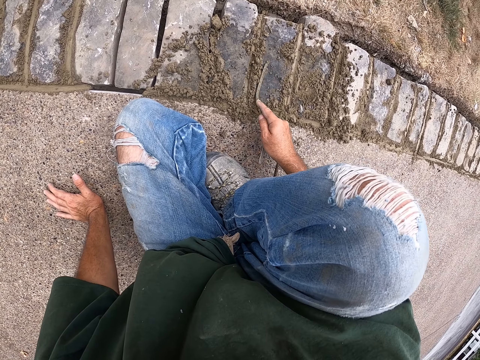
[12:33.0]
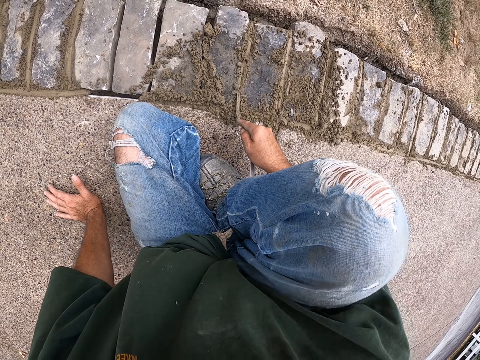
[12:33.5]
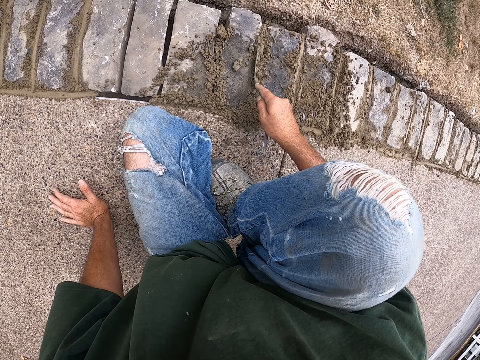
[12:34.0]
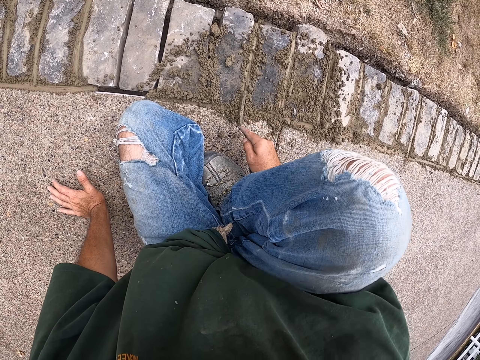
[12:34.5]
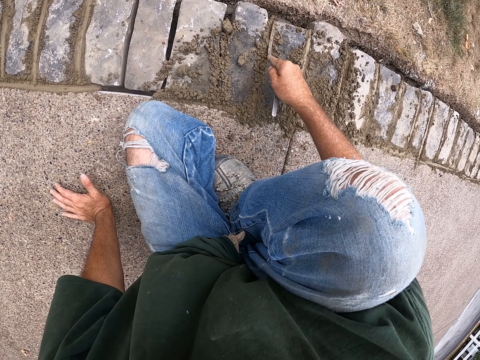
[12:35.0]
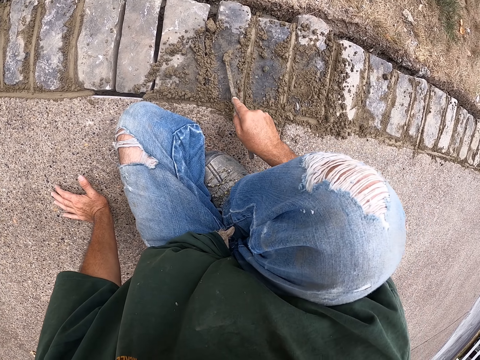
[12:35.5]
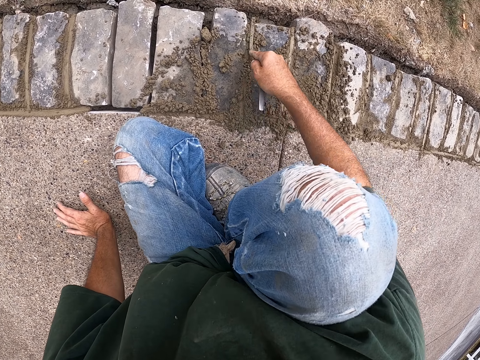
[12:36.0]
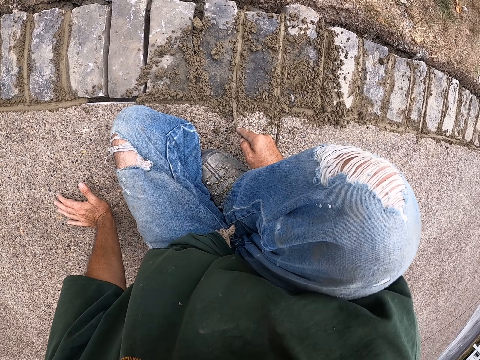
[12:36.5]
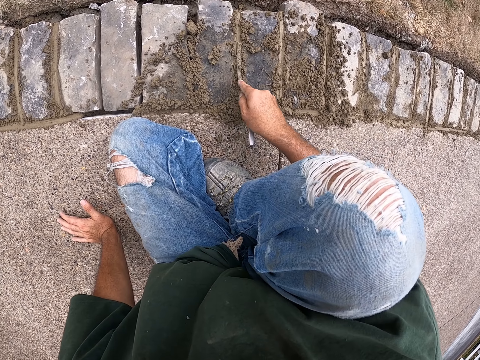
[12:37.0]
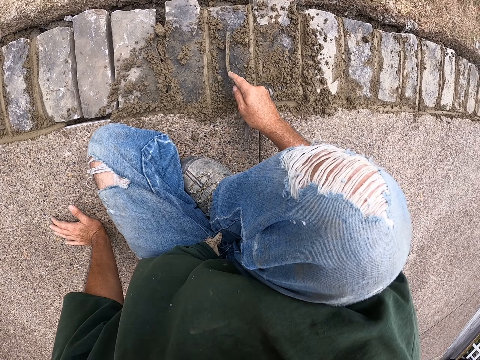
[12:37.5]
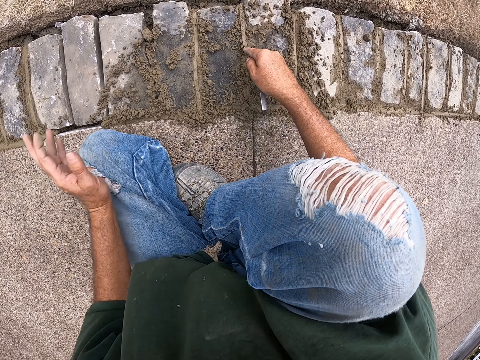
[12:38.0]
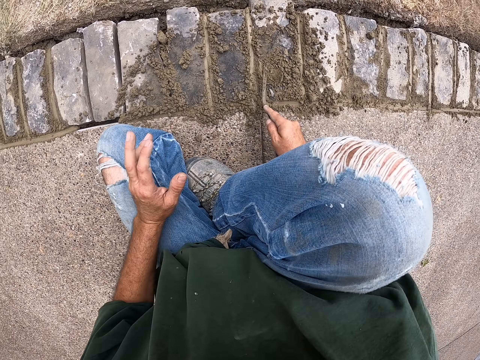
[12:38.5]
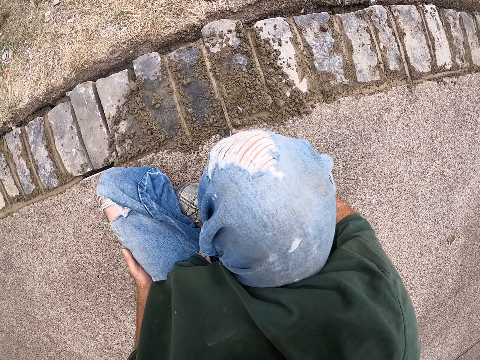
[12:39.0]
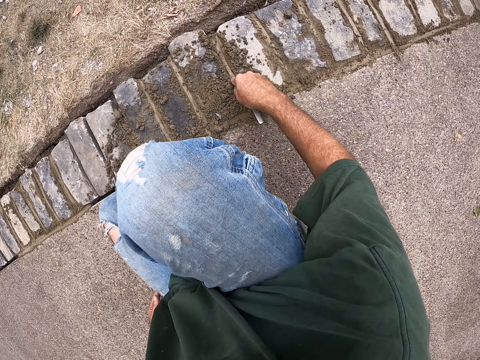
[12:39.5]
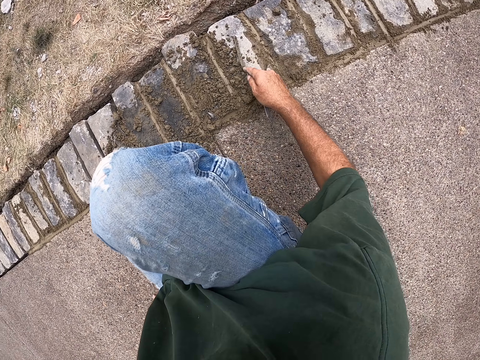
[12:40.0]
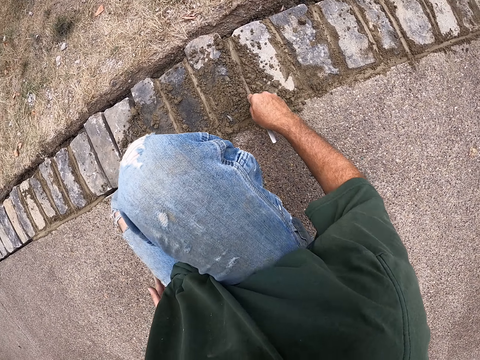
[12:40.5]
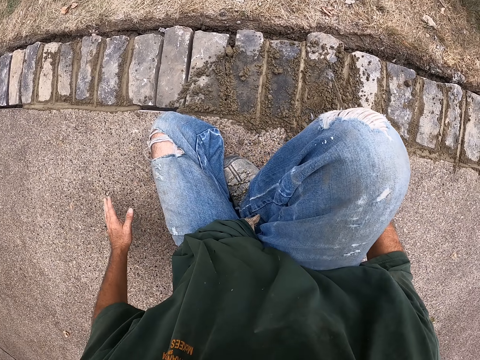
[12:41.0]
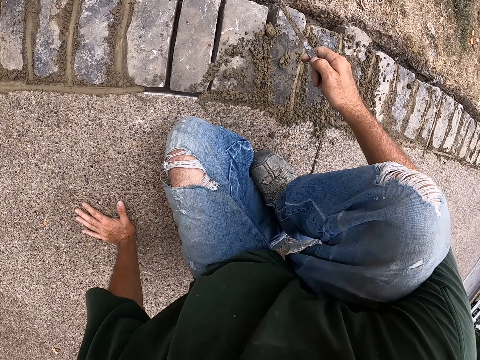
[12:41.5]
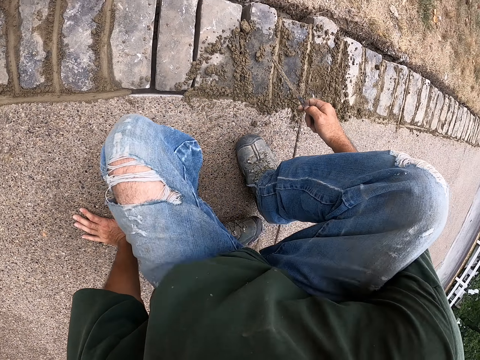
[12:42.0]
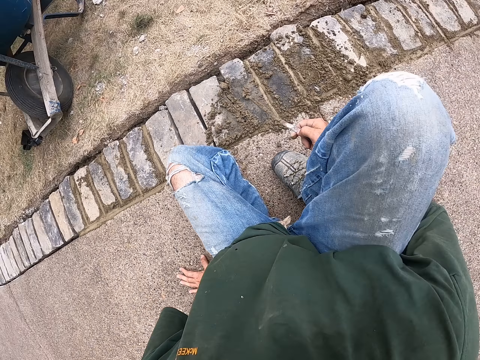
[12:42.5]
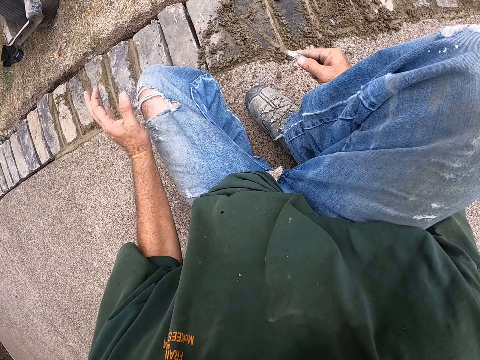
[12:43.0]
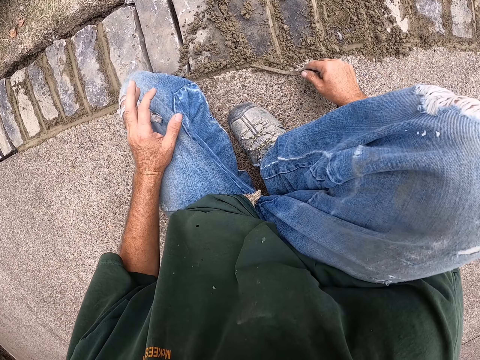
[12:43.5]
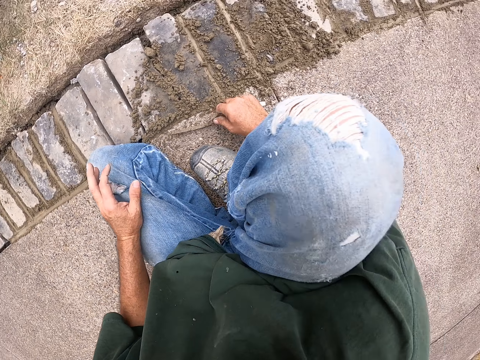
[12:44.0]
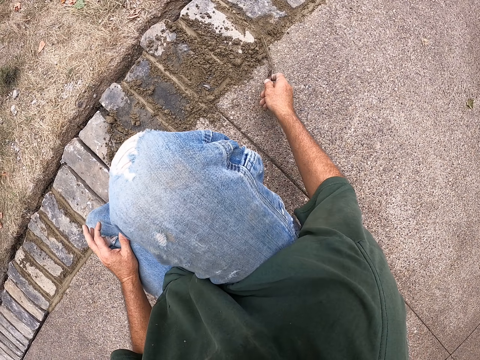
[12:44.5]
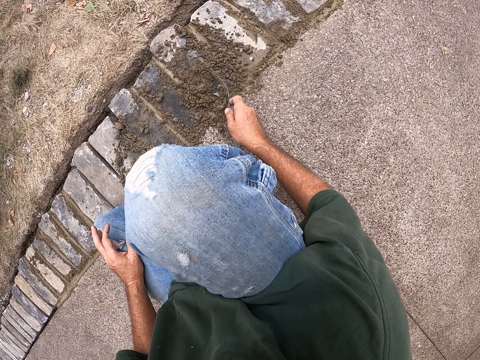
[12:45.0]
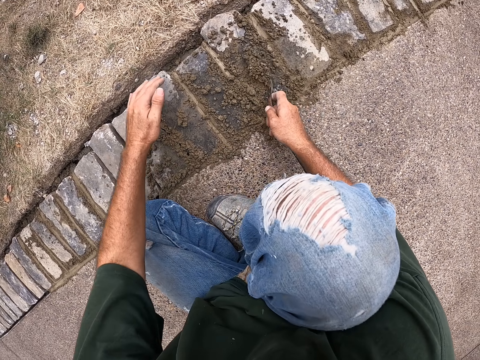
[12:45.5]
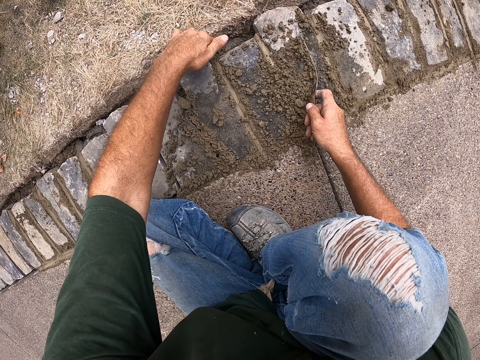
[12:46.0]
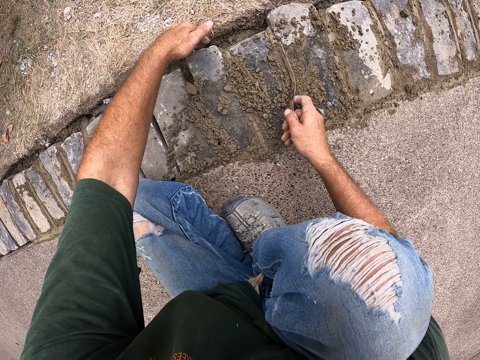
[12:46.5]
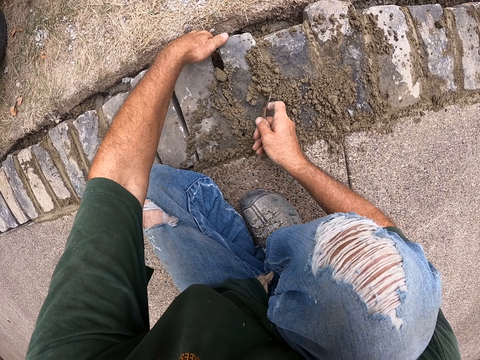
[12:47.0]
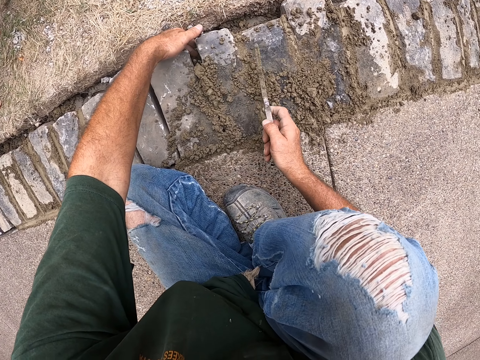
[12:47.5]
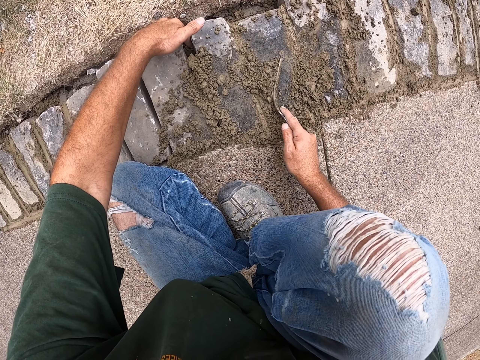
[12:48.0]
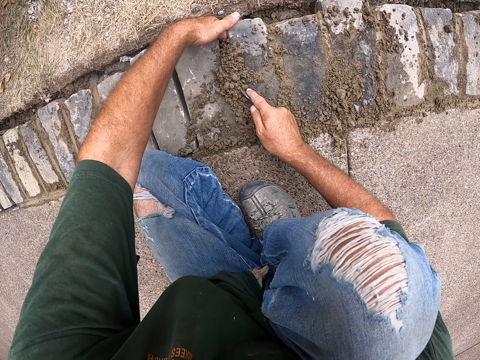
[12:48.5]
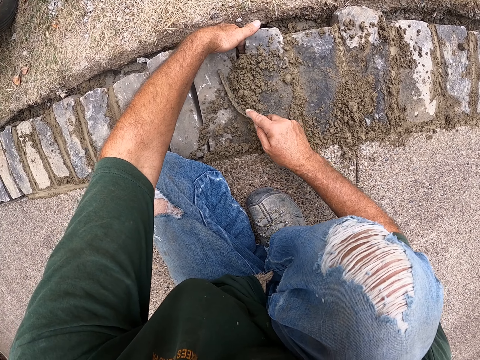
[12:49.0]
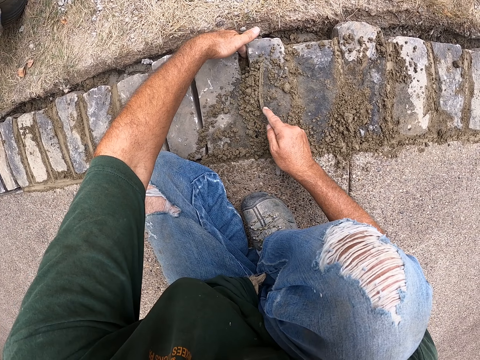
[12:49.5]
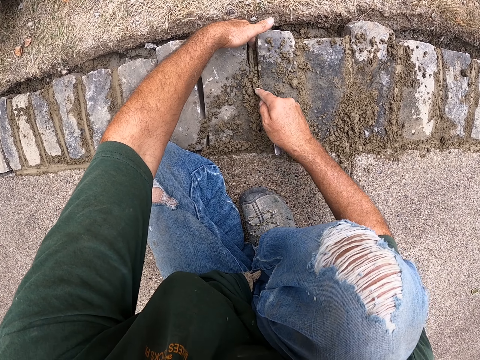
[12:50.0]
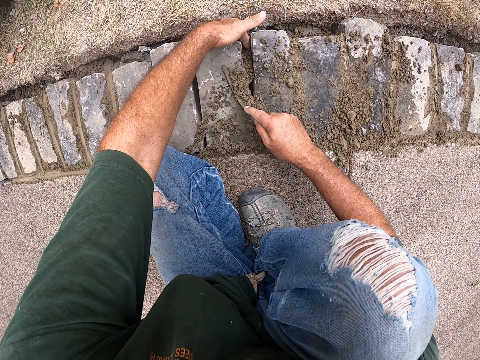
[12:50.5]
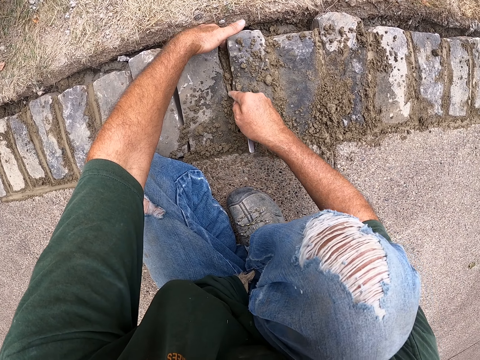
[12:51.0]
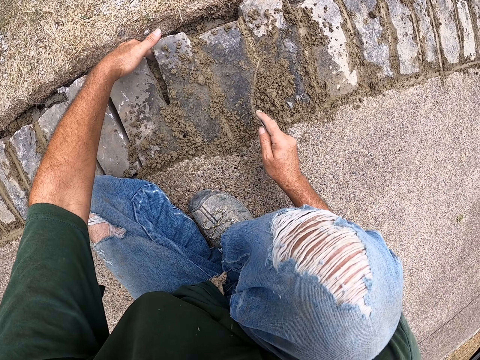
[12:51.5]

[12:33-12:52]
The camera wearer pulls his hand off the floor. He holds his leg. He cements the bricks with a joint filler. He holds the floor. He cements the bricks with the joint filler. He sits on the floor. He pulls the joint filler off the cement. He pulls his hand off the floor. He holds his leg. He cements the bricks with the joint filler. He pulls his hand off the leg. He holds the bricks. He cements the bricks with the joint filler.

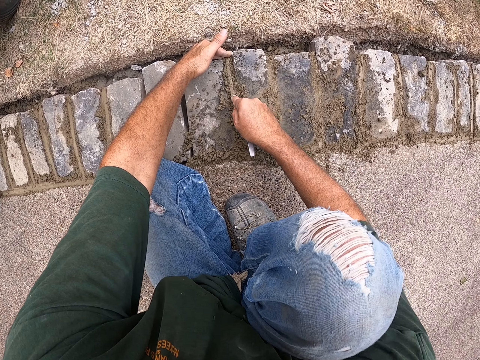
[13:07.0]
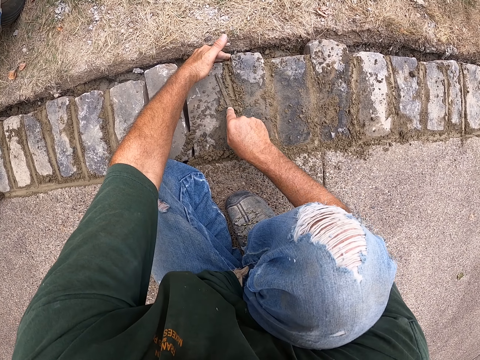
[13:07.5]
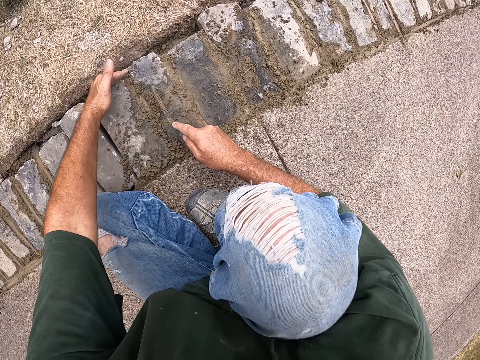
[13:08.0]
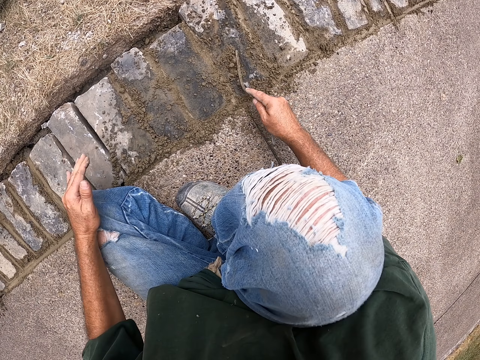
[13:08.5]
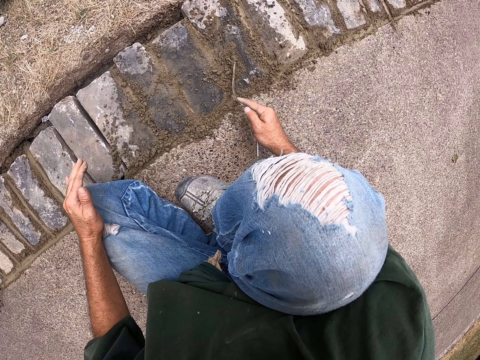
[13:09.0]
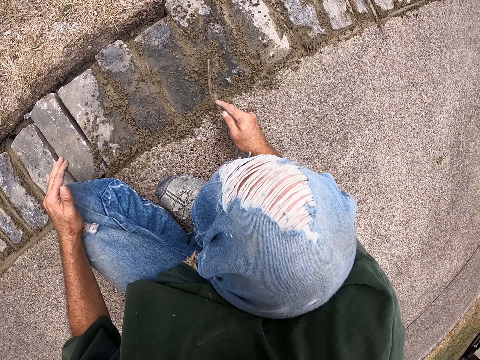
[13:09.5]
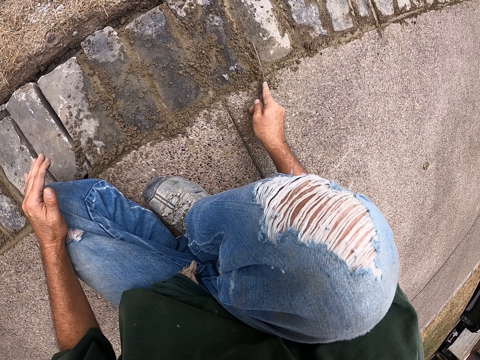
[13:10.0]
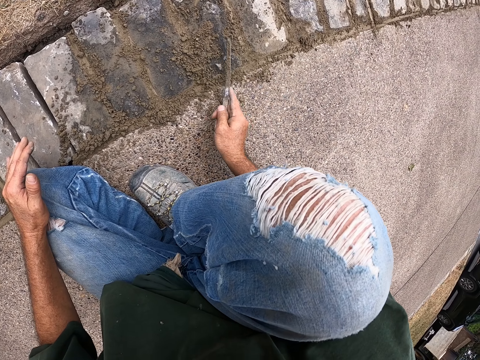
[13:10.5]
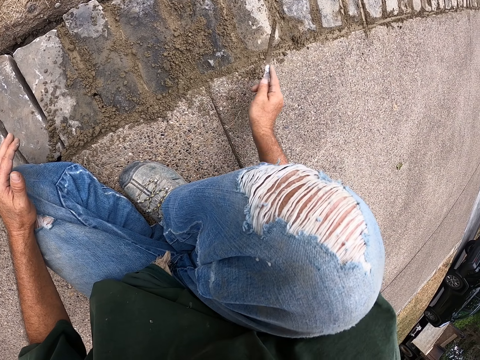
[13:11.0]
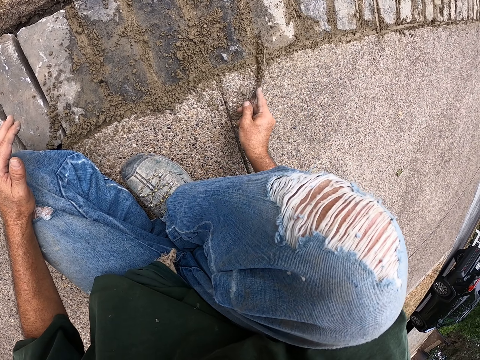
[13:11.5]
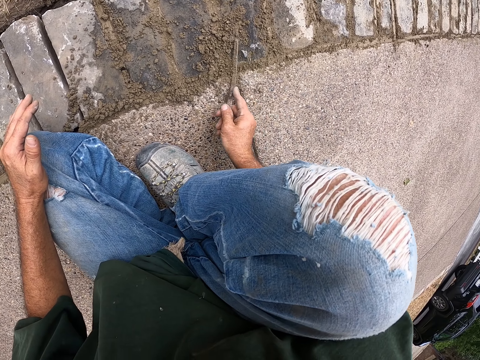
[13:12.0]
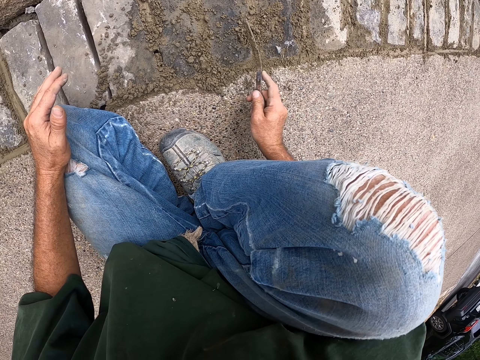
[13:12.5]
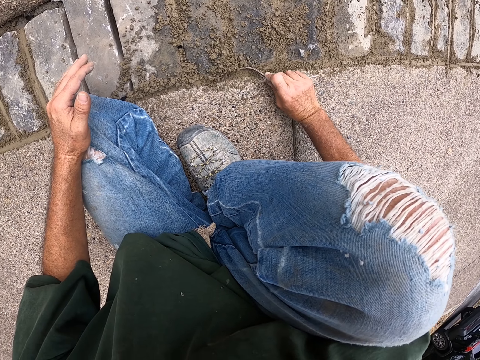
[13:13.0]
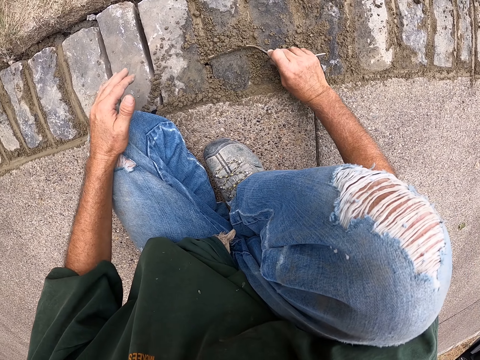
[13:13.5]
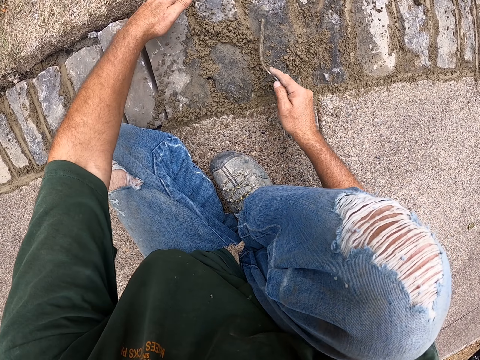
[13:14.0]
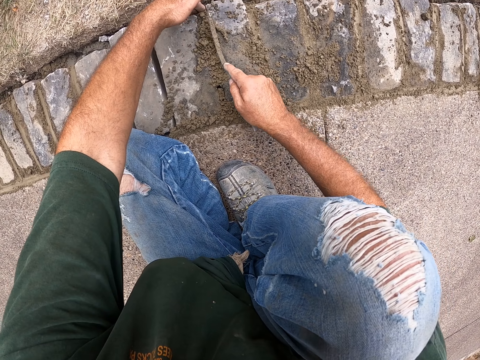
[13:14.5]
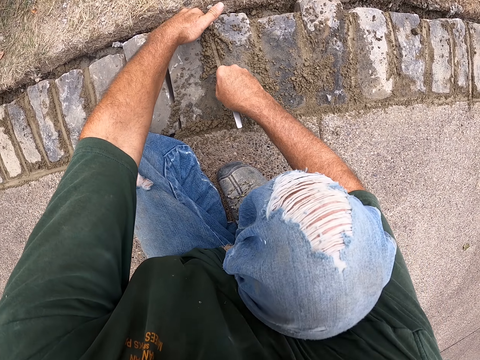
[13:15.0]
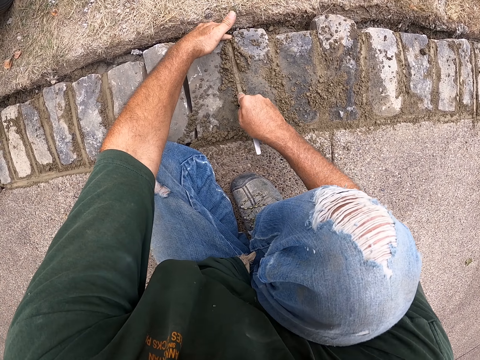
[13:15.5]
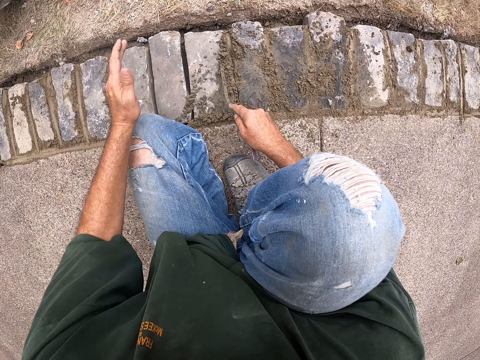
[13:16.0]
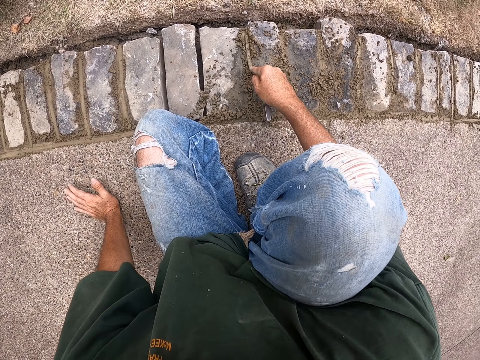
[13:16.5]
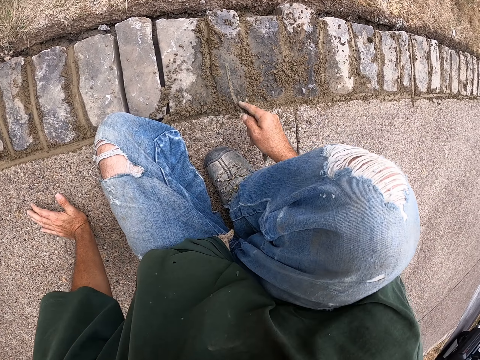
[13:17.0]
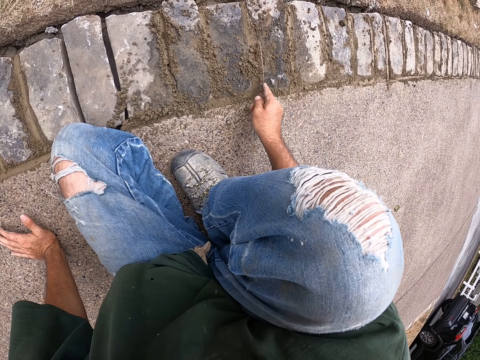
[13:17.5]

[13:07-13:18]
The camera wearer pulls his hand off the brick. He cements the bricks with a joint filler. He holds the bricks with the left hand. He cements the bricks with the joint filler. He pulls his hand off the brick. He holds the floor. He cements the bricks with the joint filler.
